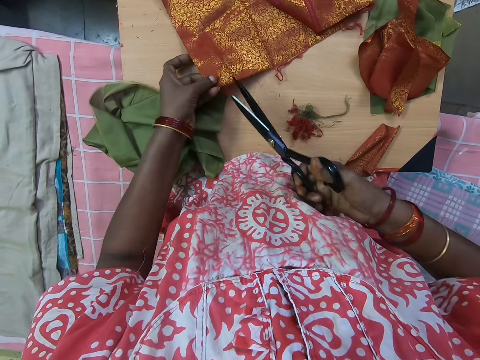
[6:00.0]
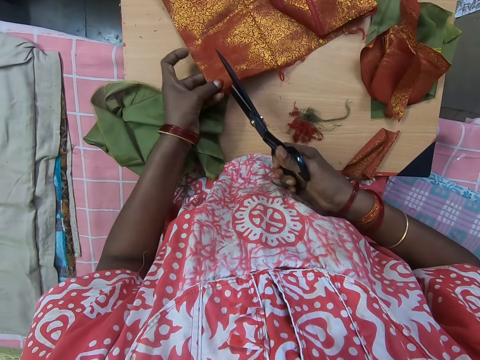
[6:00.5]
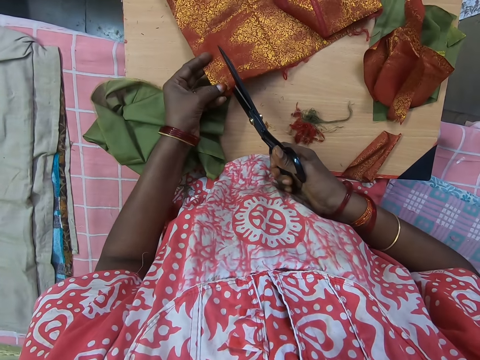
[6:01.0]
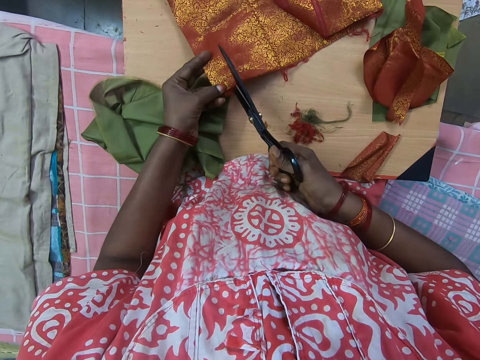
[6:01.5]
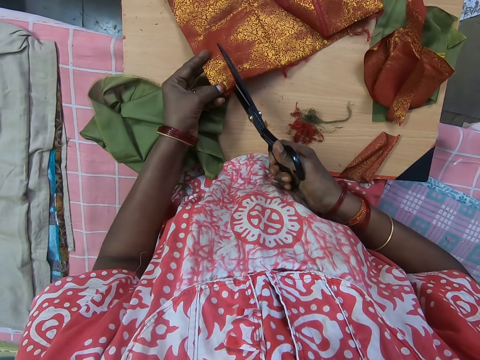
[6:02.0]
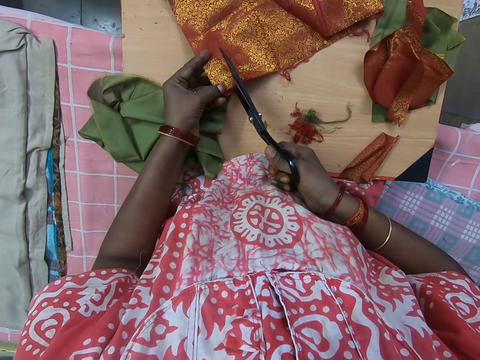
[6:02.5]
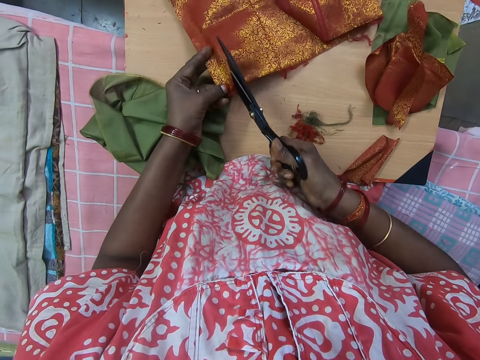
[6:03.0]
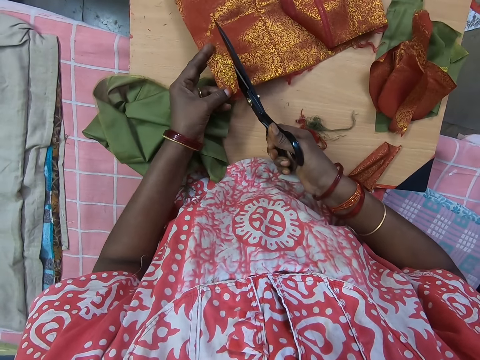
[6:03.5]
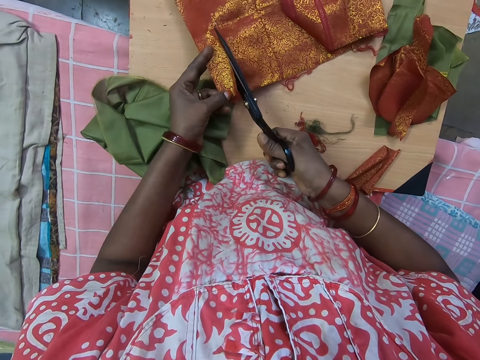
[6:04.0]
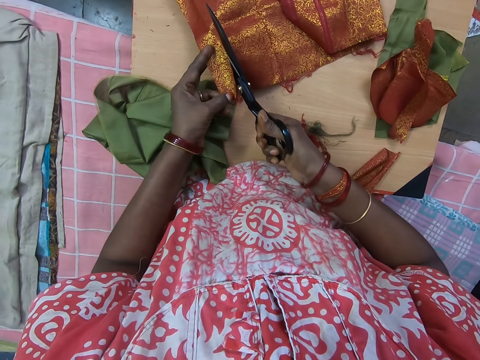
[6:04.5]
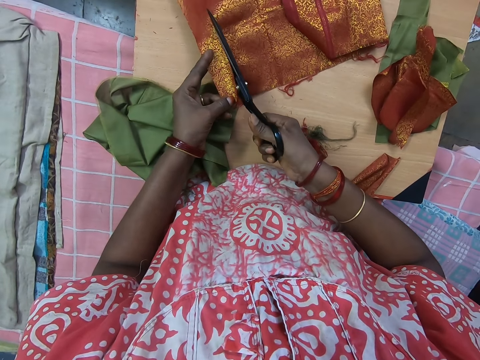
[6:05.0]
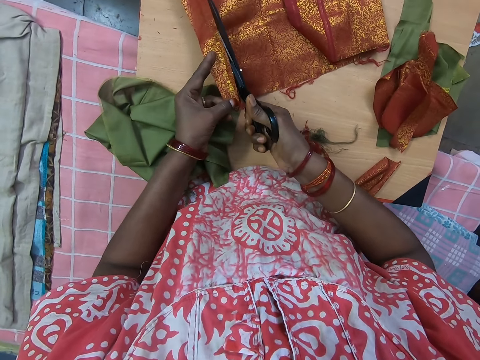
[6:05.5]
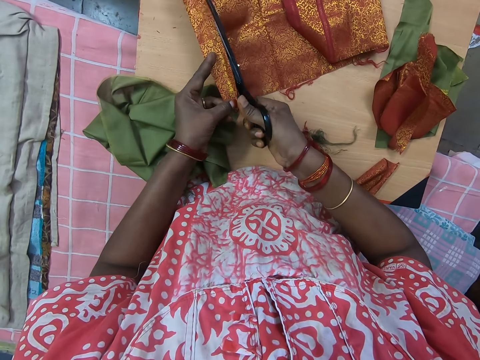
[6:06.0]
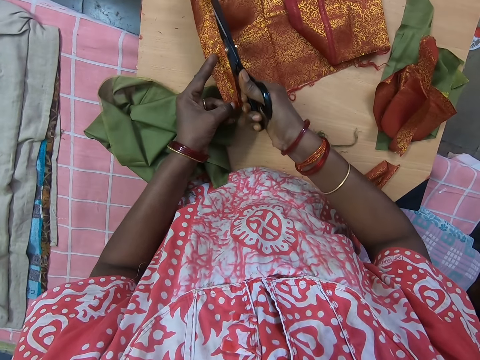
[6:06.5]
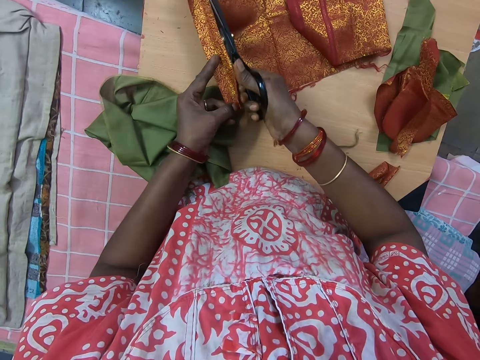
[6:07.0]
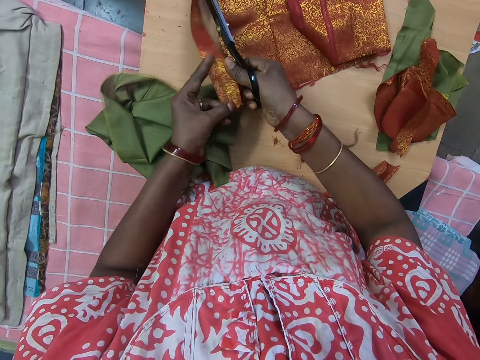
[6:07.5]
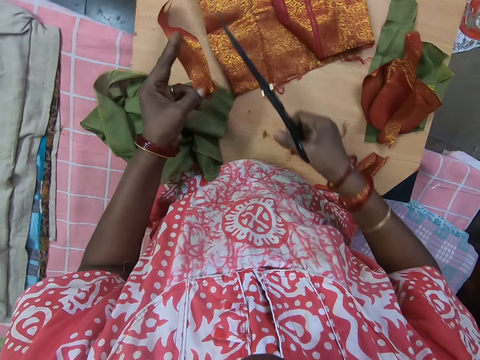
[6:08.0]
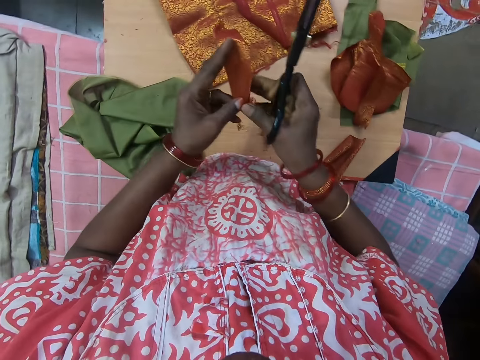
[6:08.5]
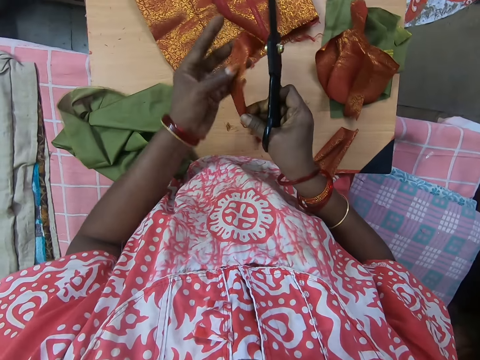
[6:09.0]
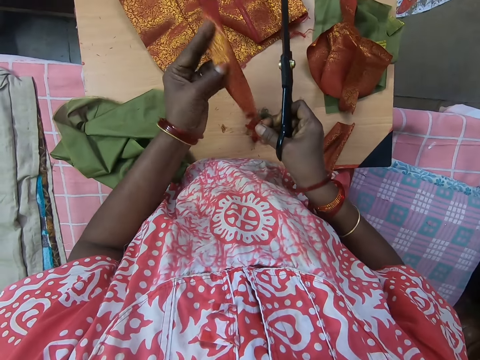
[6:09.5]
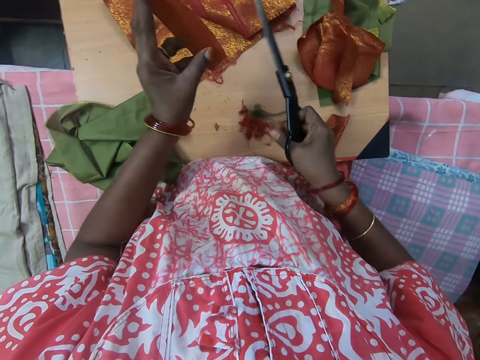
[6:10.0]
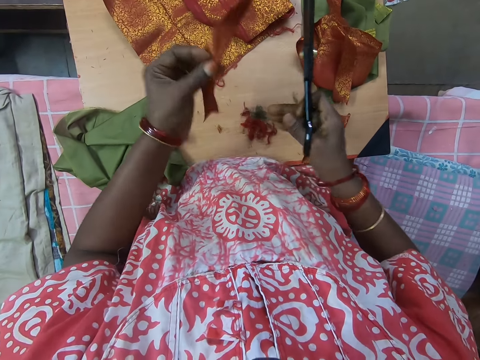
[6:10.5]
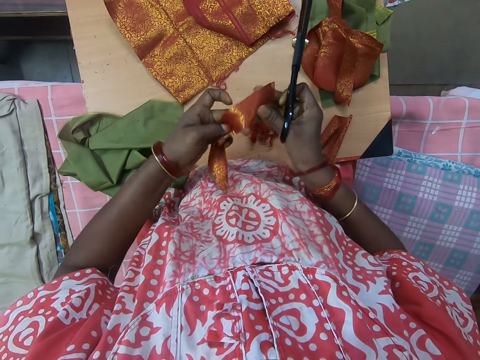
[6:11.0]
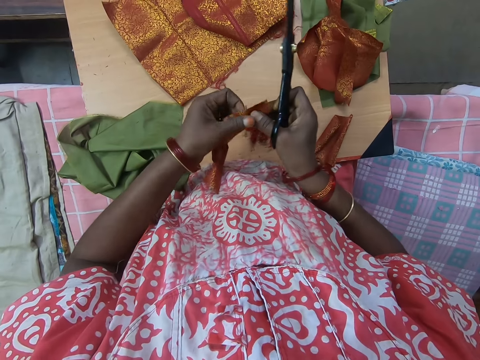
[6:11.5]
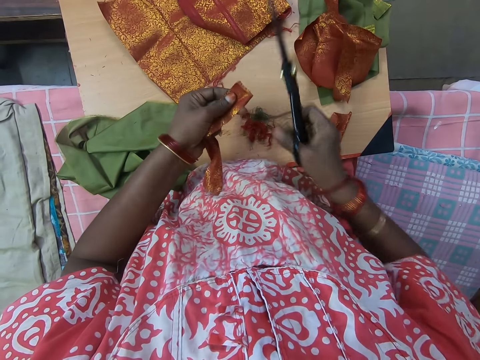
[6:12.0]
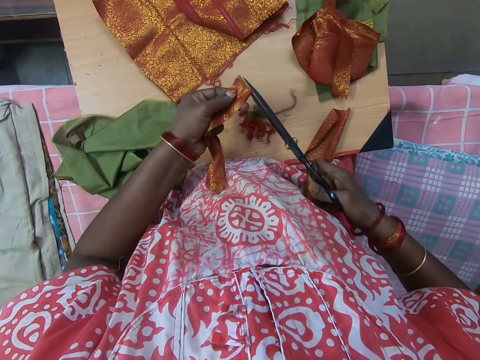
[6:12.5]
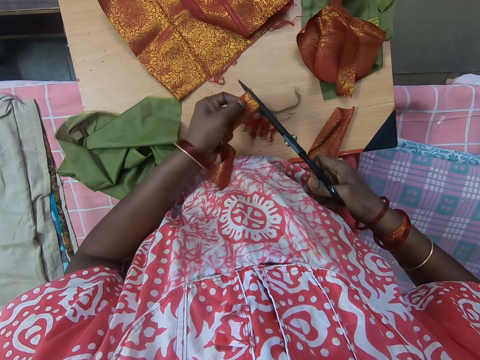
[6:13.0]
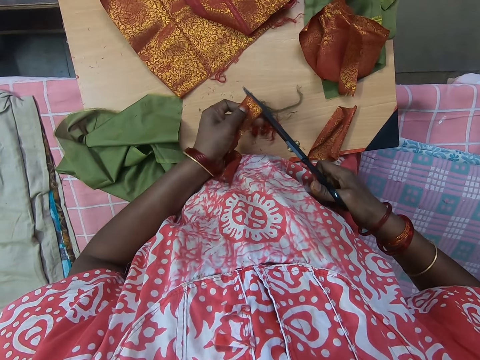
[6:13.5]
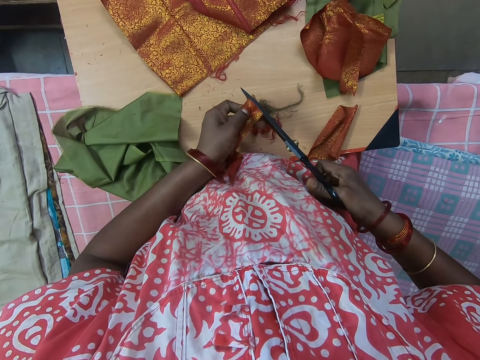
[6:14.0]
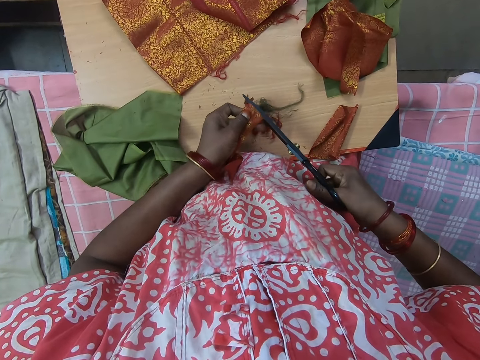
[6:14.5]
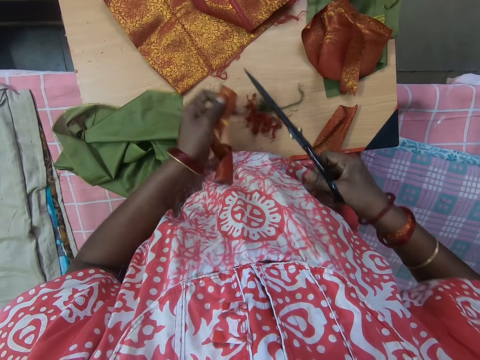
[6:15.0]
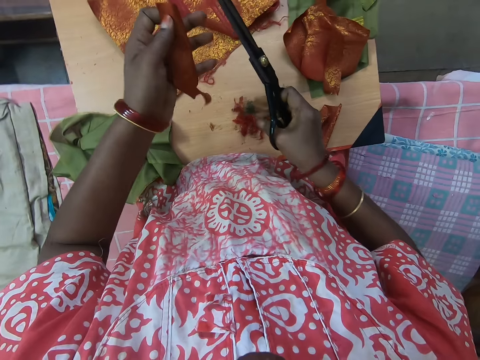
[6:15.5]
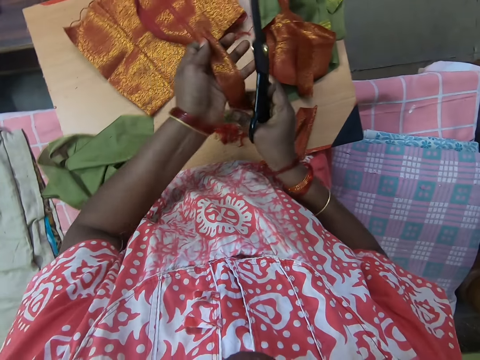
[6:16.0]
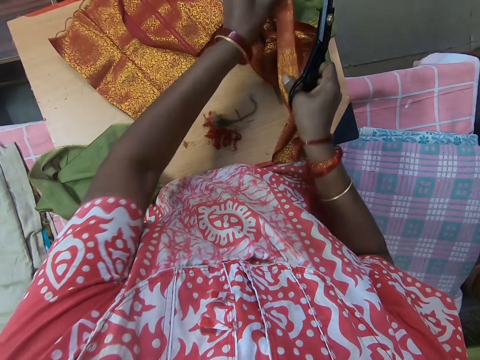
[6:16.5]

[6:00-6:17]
The camera wearer cuts fabric or a piece of cloth with a pair of scissors in her right hand. She adjusts the cut fabric with both hands. She looks at the piece of cloth. She cuts loose threads off the cut fabric. She drops the piece of fabric on the table with both hands.

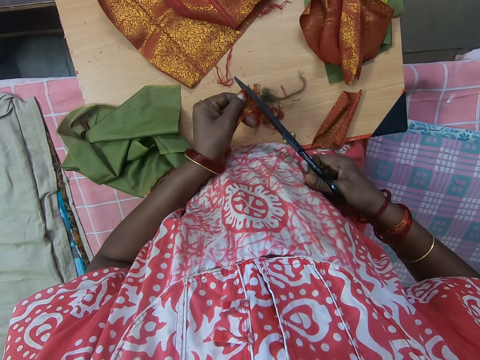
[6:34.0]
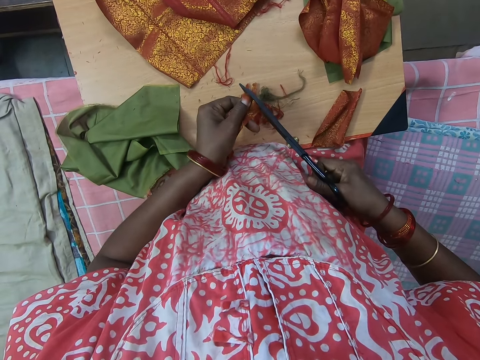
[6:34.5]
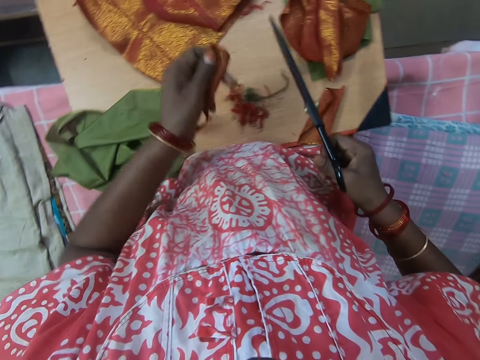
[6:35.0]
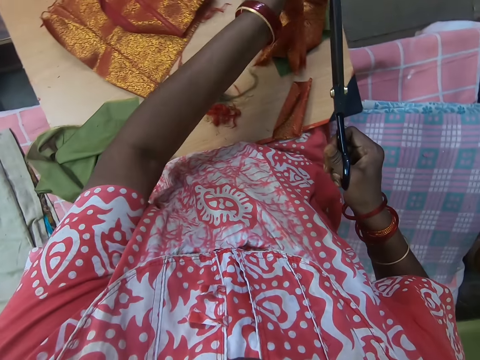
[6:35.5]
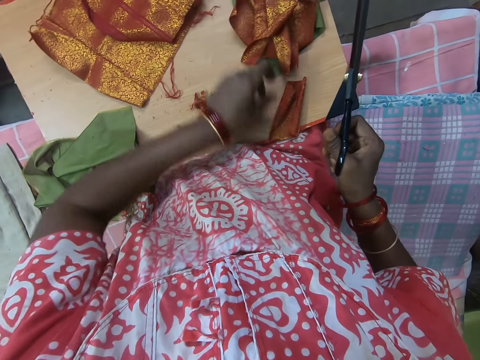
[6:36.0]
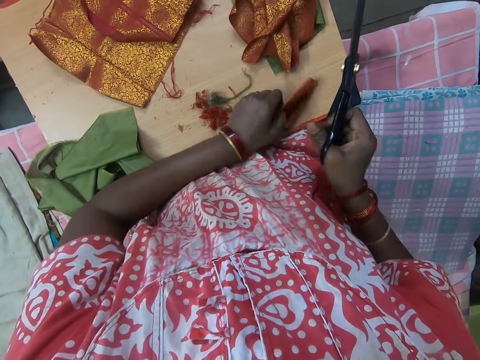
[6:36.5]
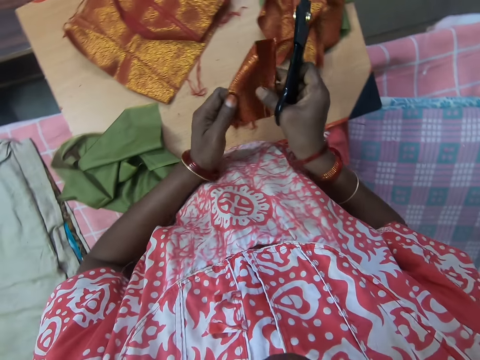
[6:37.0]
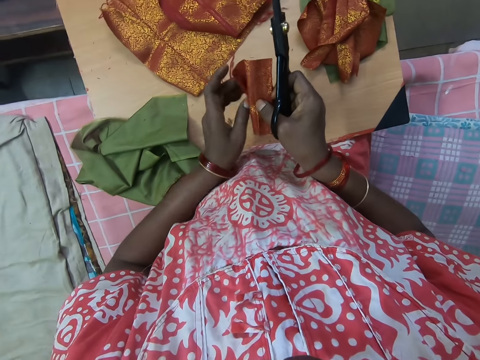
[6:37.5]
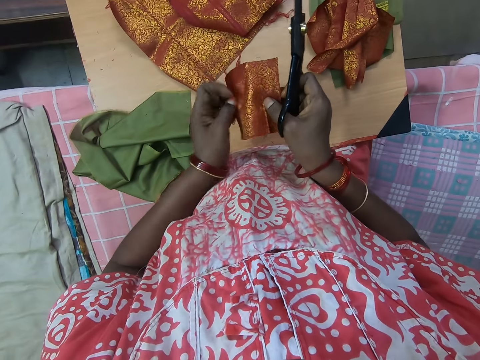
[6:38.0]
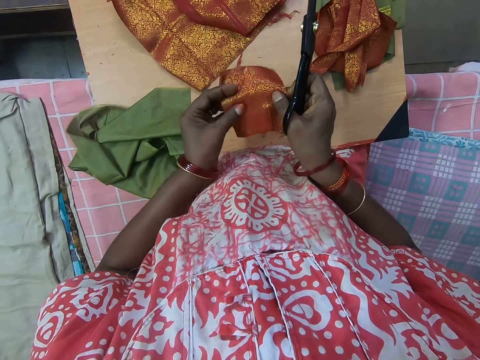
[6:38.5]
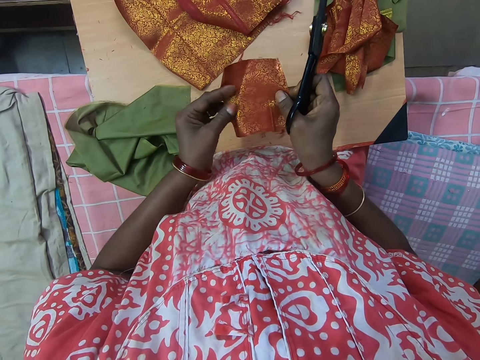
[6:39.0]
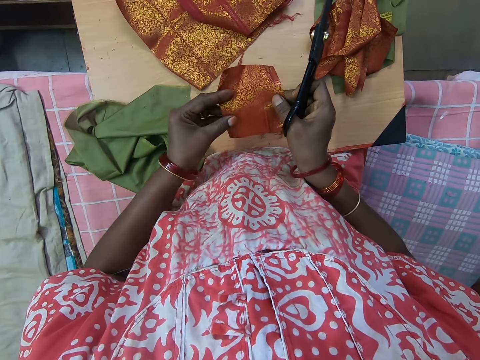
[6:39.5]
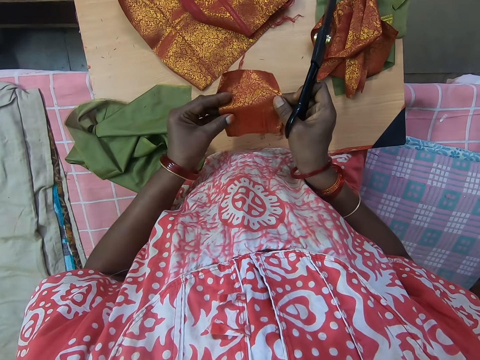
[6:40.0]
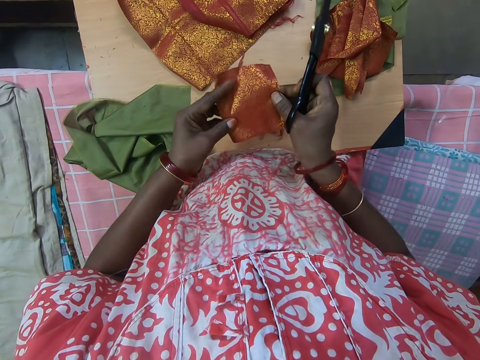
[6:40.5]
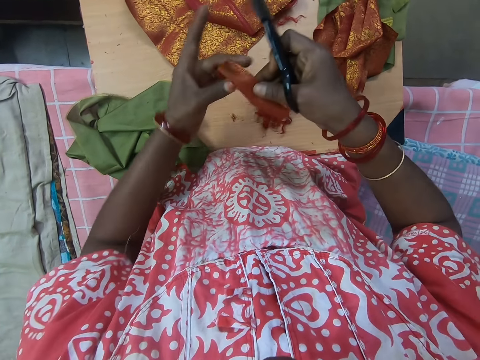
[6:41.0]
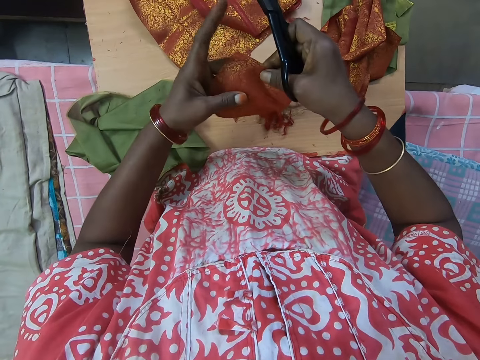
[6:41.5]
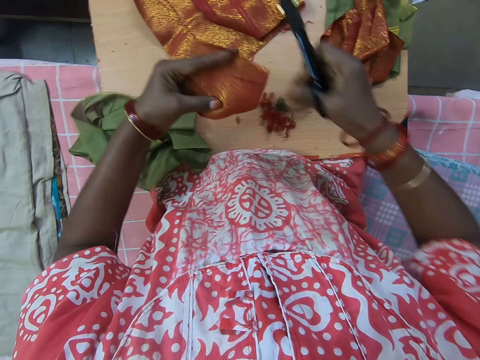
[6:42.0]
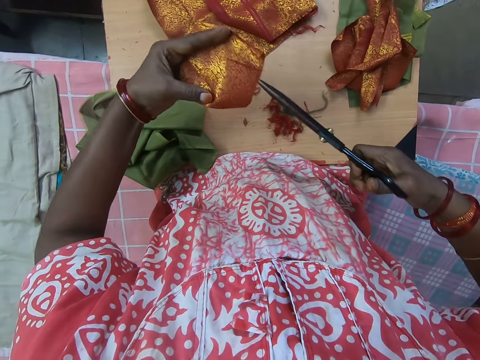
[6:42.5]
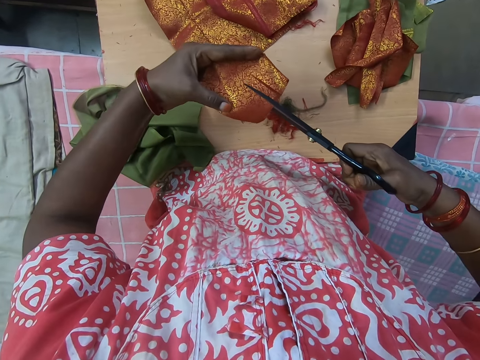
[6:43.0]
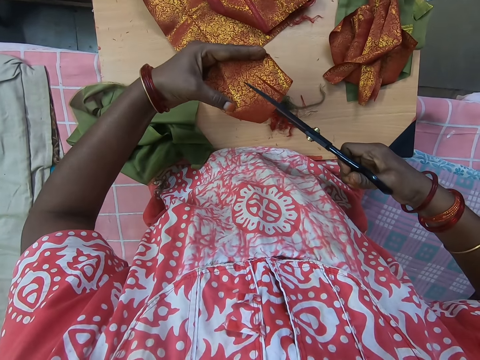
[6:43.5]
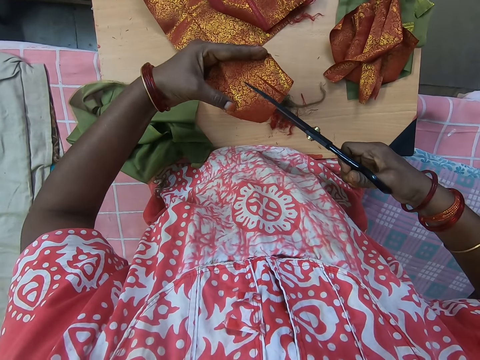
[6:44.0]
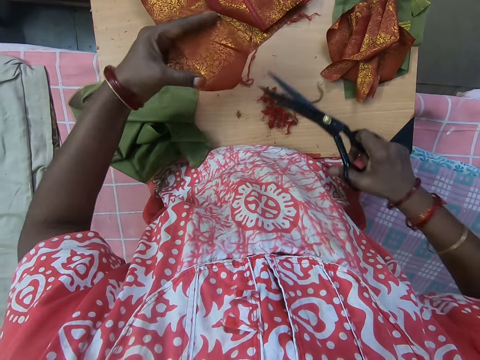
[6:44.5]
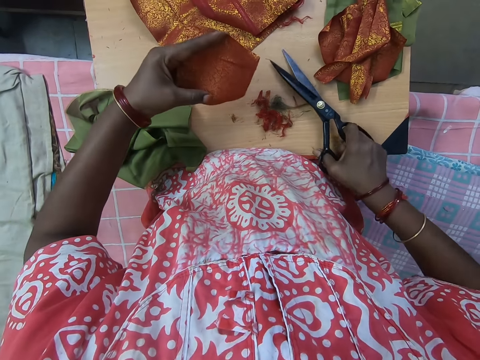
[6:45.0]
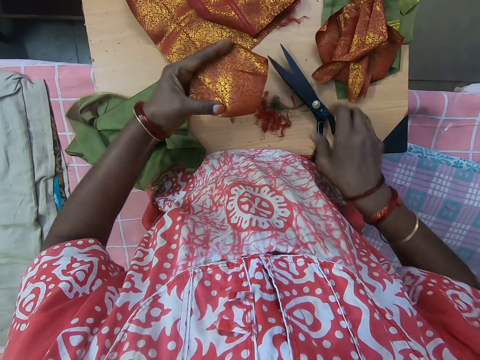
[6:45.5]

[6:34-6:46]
The camera wearer drops a piece of fabric or cloth on the table with the left hand. She picks up the piece of fabric from the table with her left hand. She adjusts the fabric with both hands. She looks at the piece of cloth. She drops the pair of scissors on the table with her right hand.
